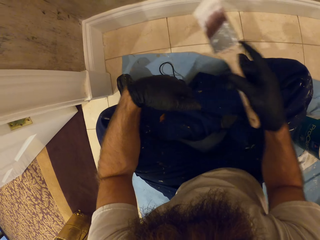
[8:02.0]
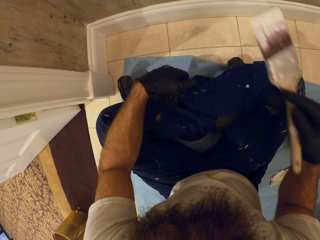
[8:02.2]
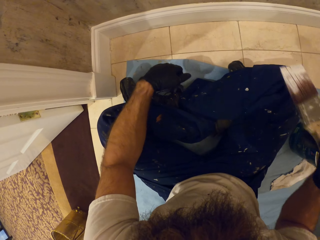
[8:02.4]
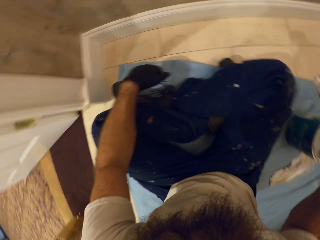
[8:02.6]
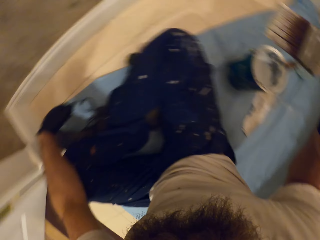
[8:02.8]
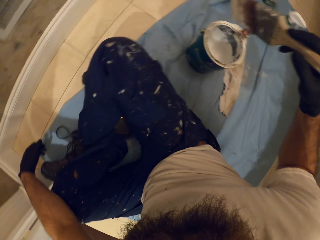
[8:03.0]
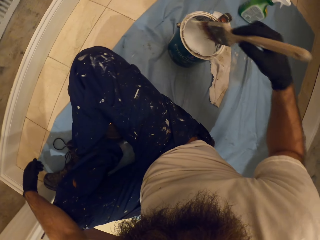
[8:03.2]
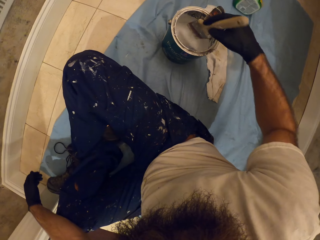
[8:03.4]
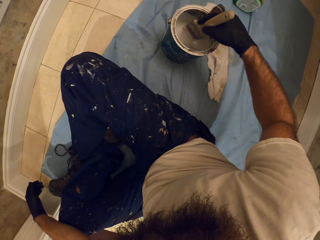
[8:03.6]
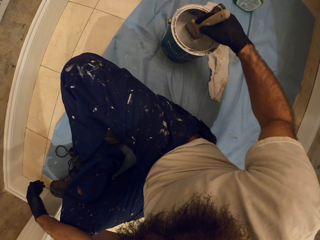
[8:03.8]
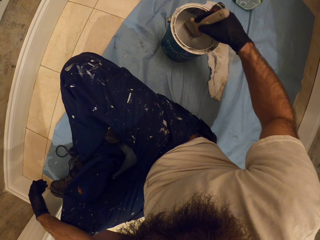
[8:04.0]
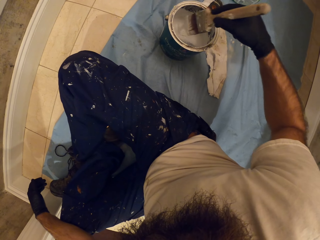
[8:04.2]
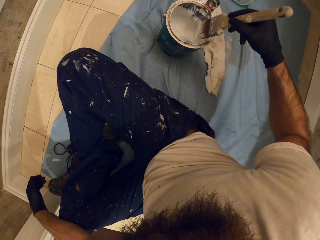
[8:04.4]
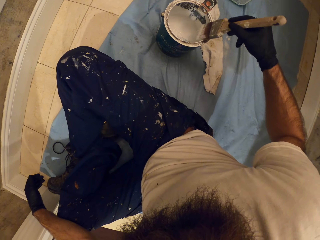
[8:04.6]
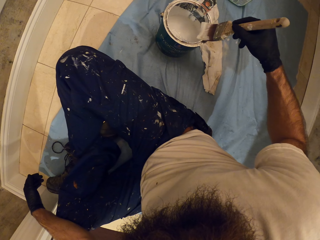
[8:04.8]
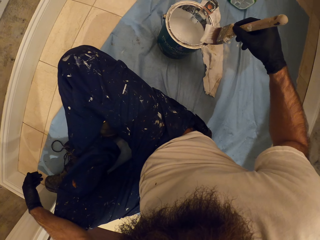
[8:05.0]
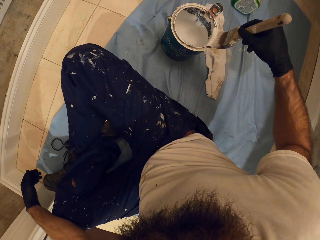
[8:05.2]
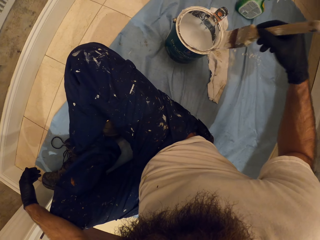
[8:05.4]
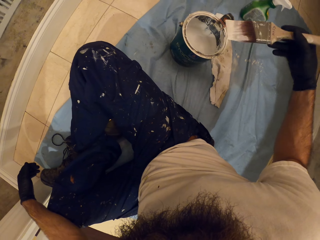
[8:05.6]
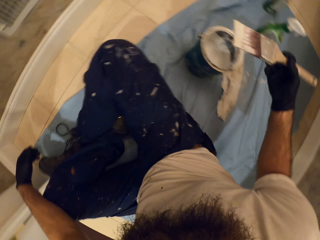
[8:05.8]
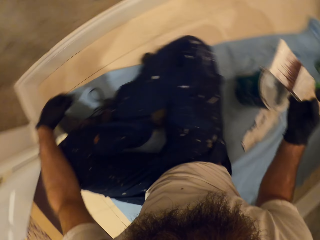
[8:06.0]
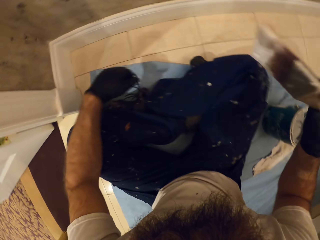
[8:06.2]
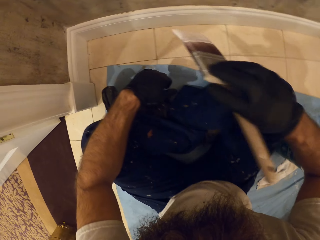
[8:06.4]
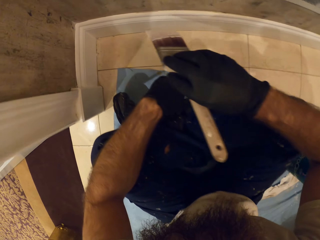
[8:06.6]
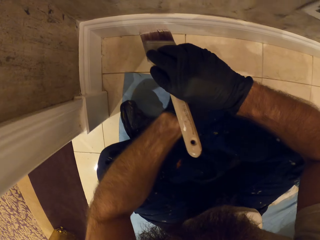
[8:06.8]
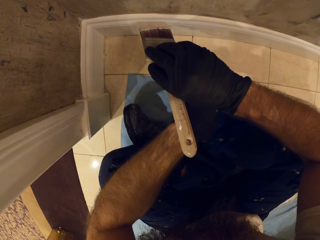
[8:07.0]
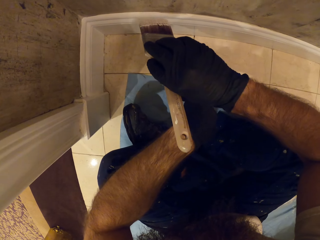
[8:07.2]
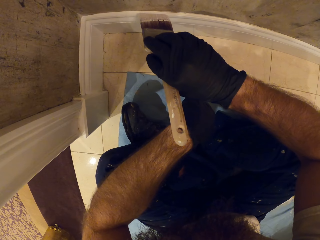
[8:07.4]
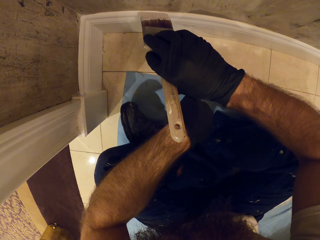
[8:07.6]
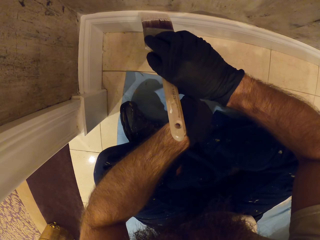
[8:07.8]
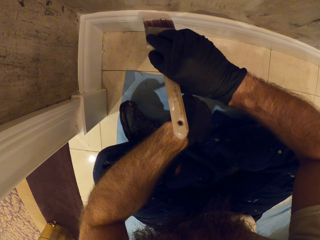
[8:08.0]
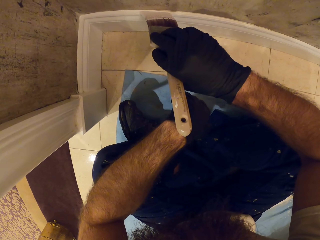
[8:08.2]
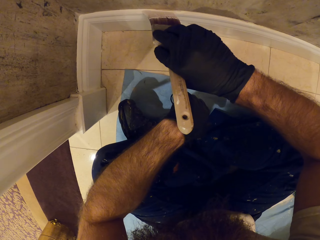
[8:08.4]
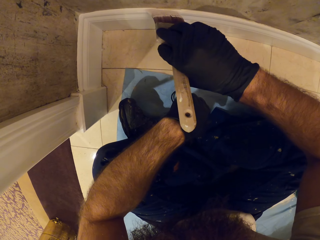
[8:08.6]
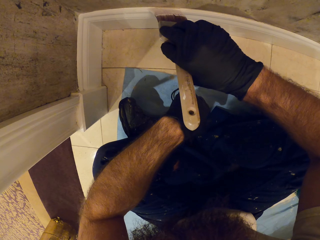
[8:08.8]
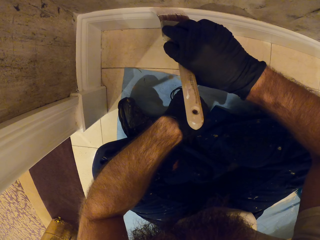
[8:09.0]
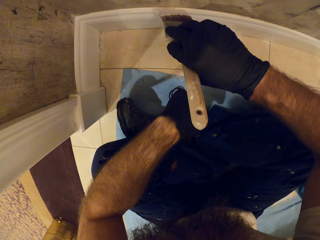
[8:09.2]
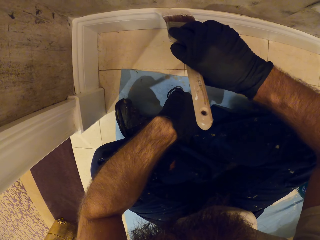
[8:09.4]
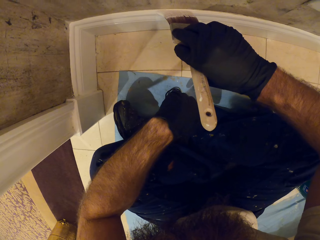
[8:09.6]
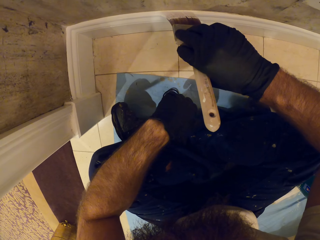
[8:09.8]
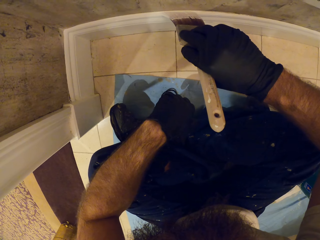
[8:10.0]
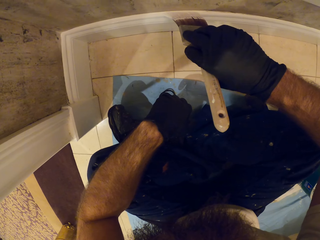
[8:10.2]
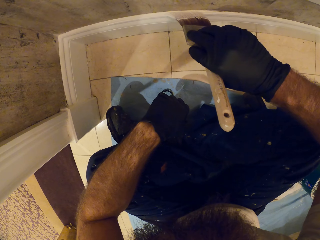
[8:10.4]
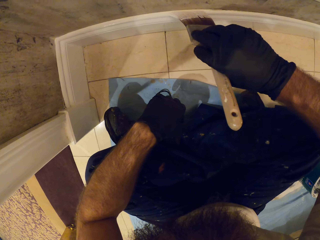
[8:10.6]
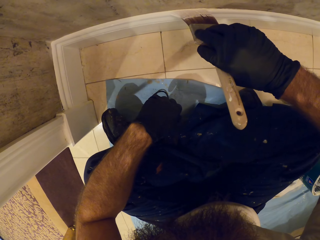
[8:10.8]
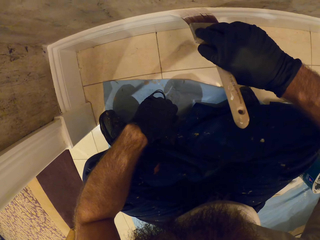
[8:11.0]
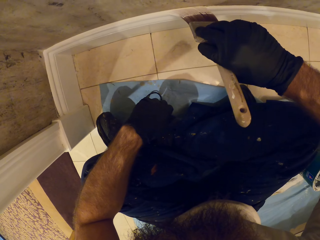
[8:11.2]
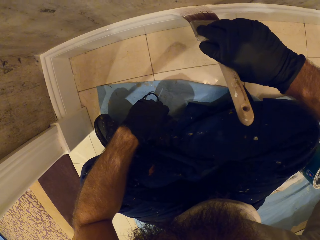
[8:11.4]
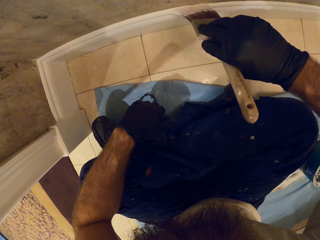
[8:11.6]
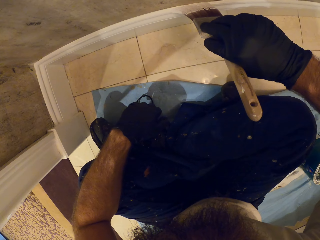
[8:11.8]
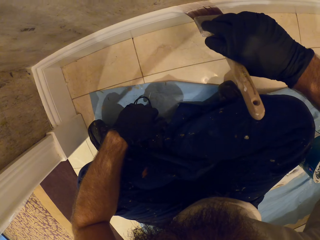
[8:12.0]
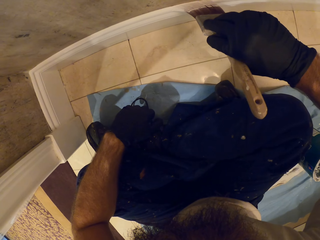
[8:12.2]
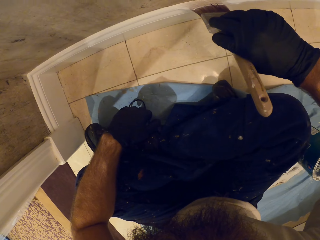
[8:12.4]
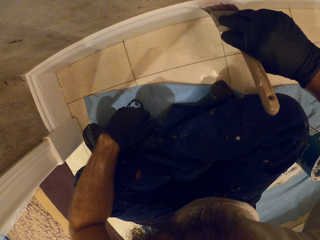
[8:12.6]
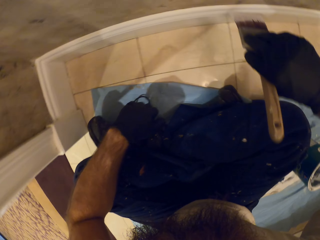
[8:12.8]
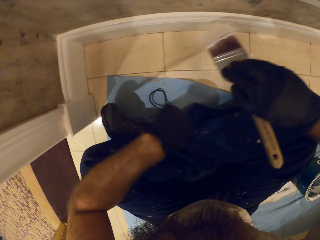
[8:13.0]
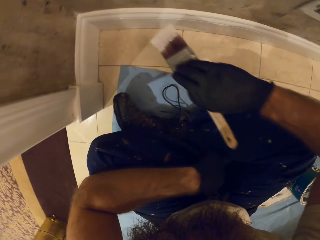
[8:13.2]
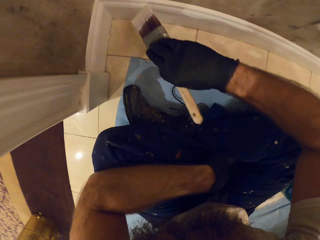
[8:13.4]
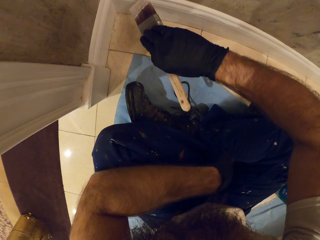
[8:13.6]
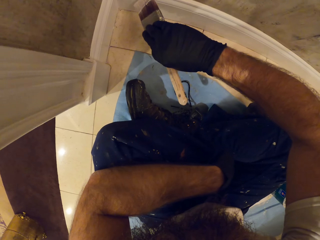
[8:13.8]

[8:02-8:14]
The camera wearer dips the paint brush in the paint bucket with his right hand. He wipes excess paint on the paint brush. He dabs the paint brush in the paint bucket with his right hand. He paints the wall cap with the paint brush in his right hand.

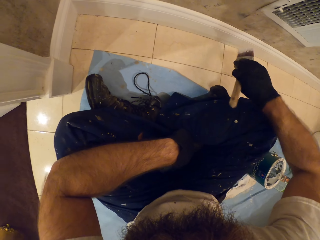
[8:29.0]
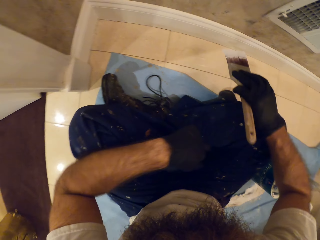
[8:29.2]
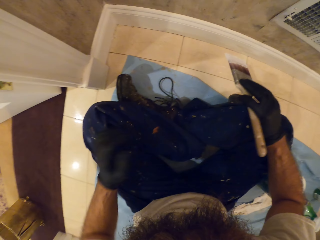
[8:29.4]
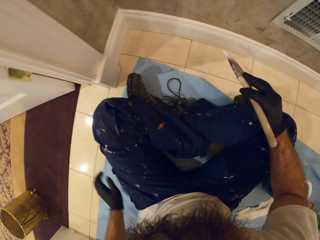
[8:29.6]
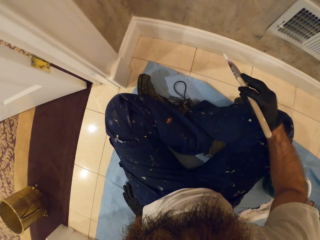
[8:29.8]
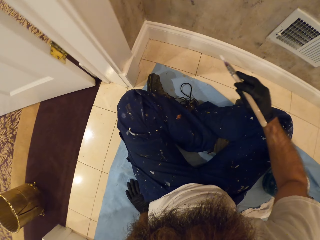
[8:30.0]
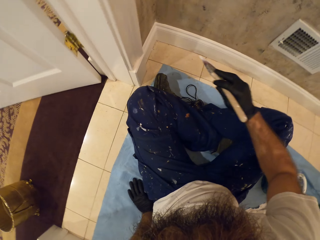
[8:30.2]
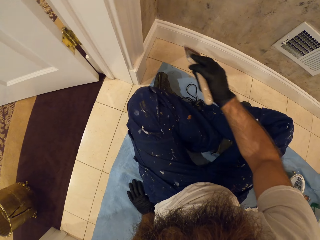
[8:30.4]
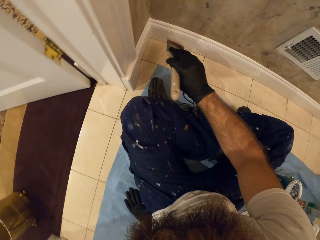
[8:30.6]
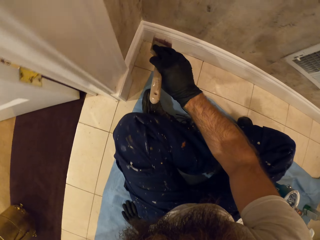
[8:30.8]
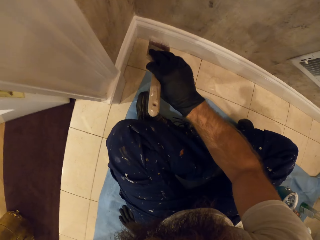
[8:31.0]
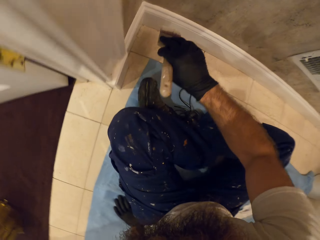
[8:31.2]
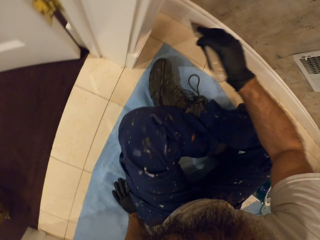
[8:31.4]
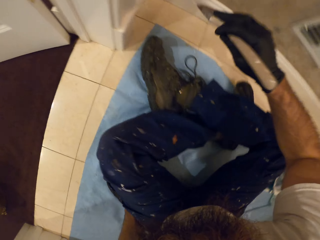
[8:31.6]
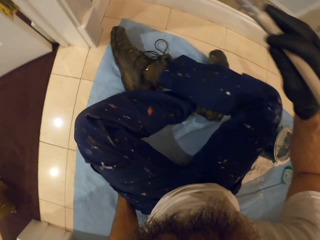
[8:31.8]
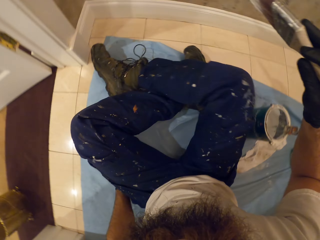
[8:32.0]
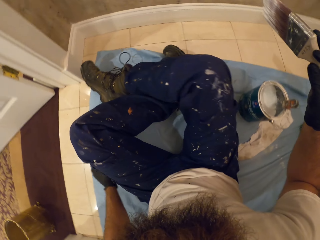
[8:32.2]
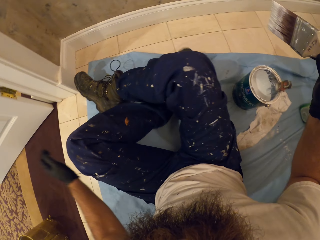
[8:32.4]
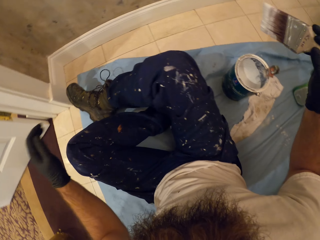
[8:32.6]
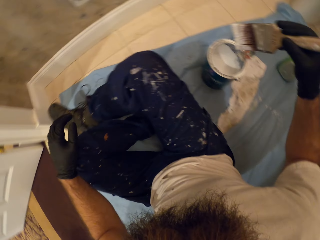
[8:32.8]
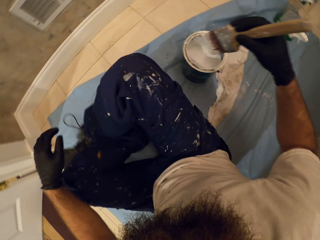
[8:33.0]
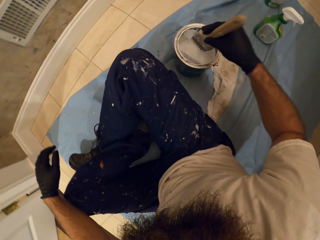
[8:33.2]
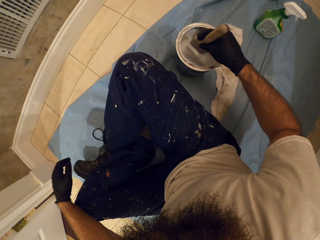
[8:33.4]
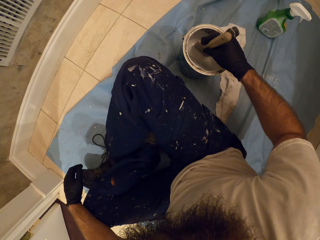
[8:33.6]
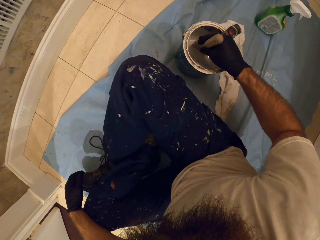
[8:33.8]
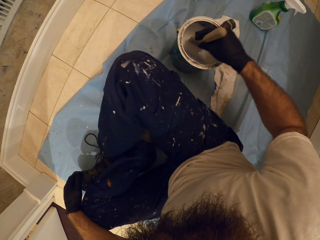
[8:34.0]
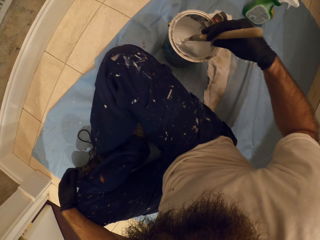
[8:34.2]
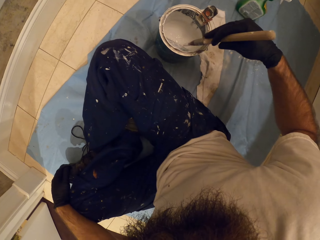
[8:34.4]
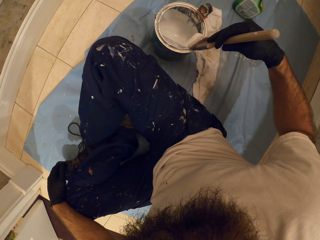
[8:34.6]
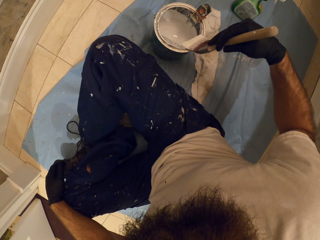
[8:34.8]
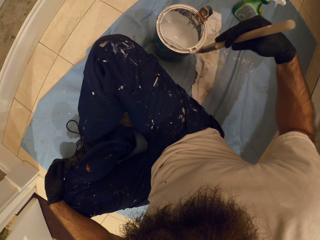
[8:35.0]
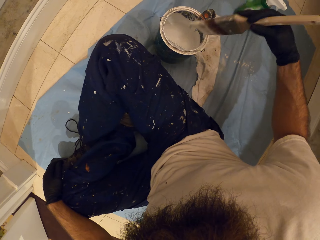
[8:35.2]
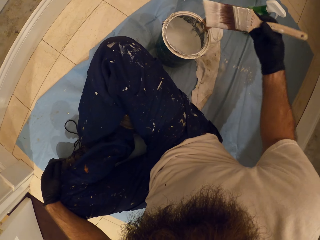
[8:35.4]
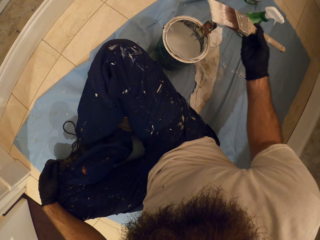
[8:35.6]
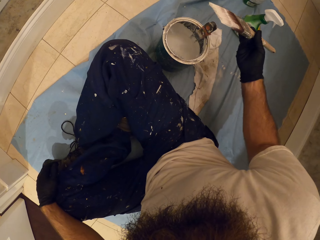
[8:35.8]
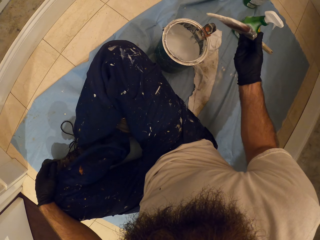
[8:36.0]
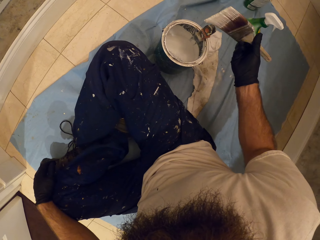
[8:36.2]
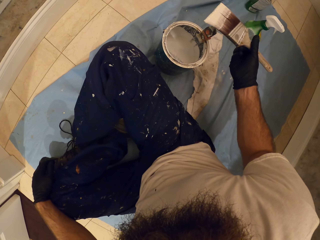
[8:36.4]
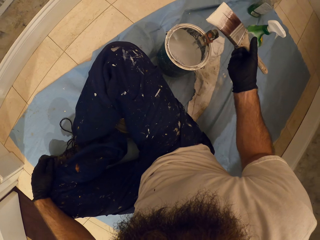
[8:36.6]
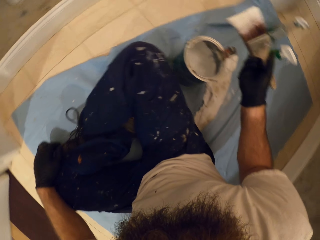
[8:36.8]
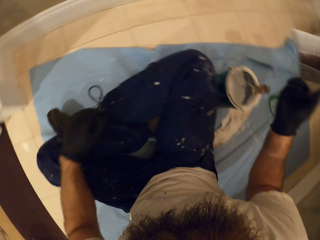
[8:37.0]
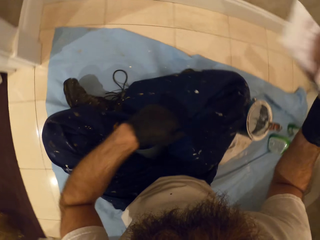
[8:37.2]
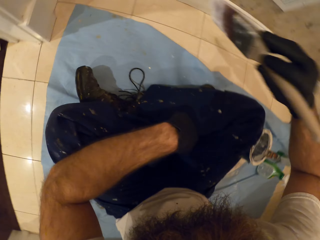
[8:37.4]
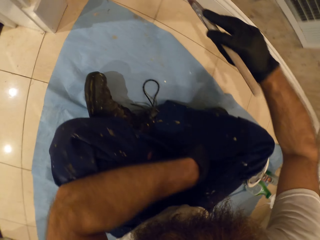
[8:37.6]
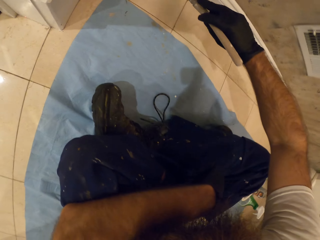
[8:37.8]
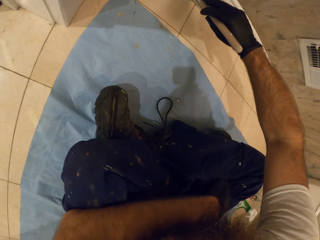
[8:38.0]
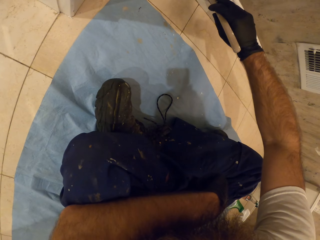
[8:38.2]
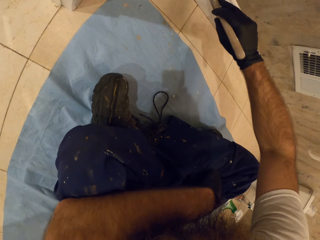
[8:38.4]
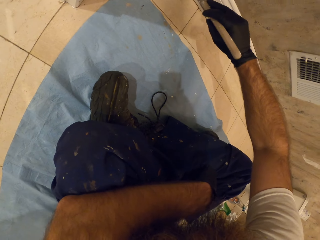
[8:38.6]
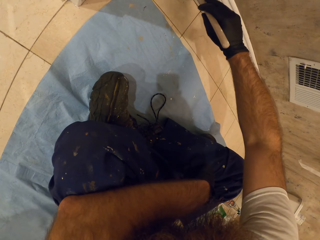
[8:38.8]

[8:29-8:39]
The camera wearer places his left hand on the cloth on the floor. He adjusts his position on the cloth on the floor. He dips the paint brush in the paint bucket with his right hand. He wipes excess paint on the paint brush. He dabs the paint brush in the paint bucket with his right hand. He looks at the paint brush. He paints the wall cap with the paint brush in his right hand.
